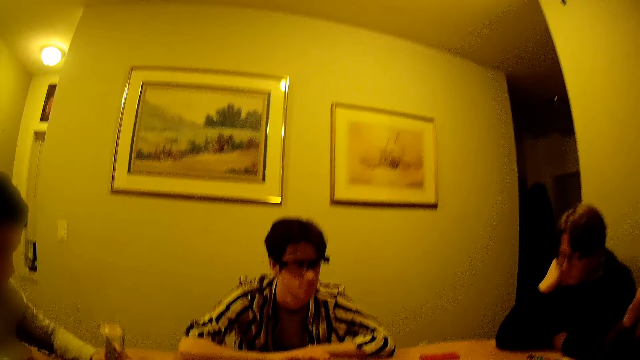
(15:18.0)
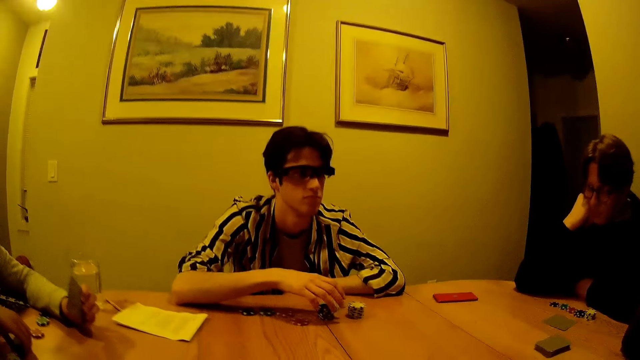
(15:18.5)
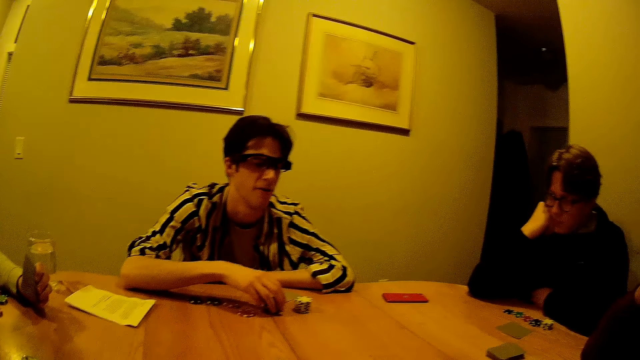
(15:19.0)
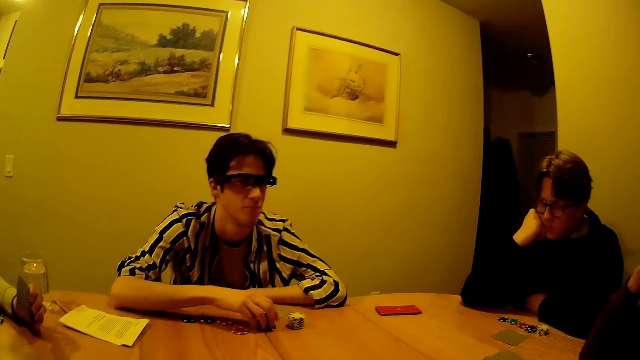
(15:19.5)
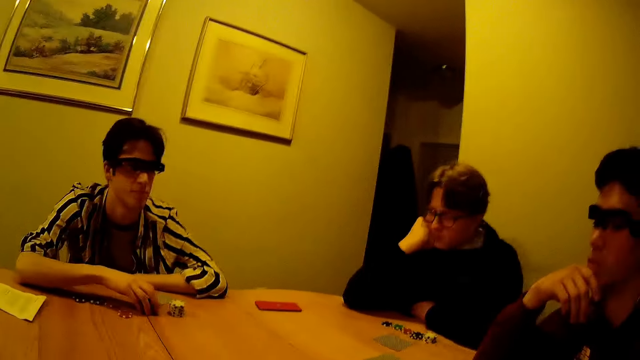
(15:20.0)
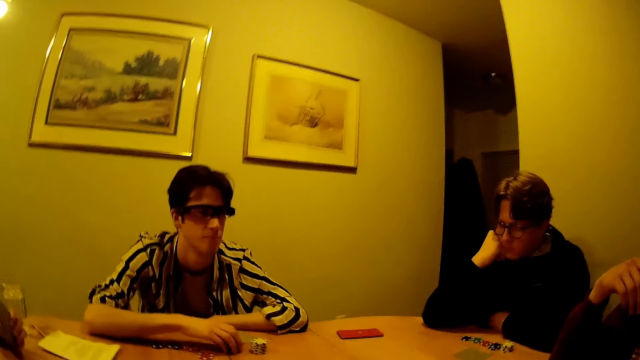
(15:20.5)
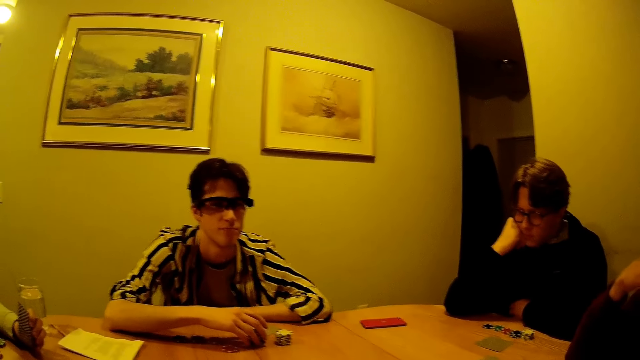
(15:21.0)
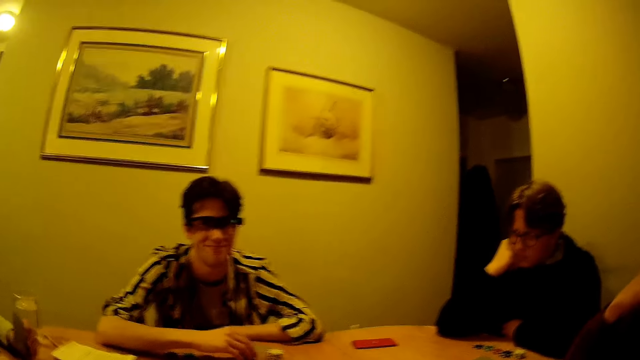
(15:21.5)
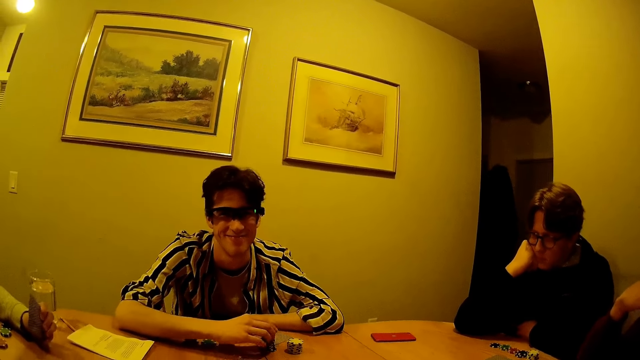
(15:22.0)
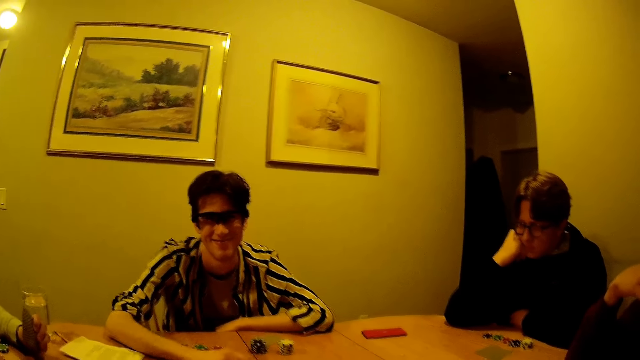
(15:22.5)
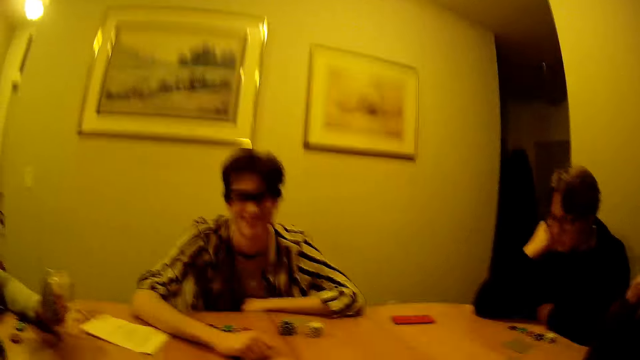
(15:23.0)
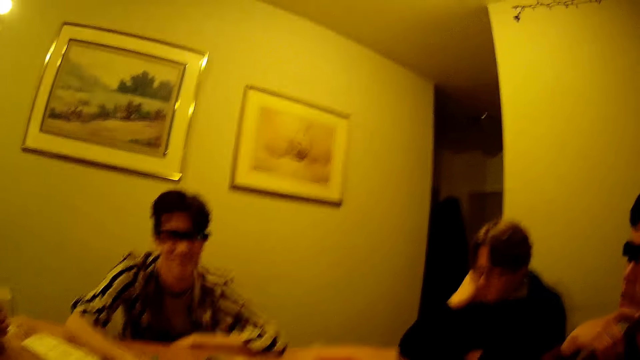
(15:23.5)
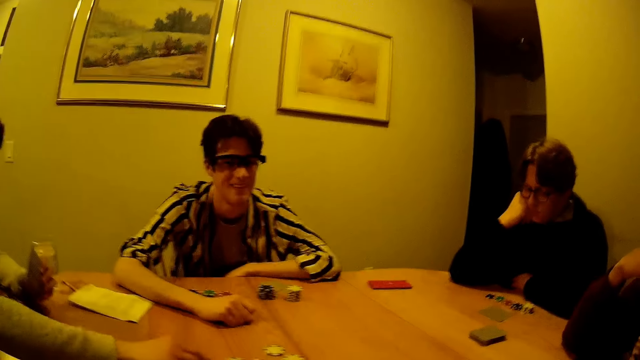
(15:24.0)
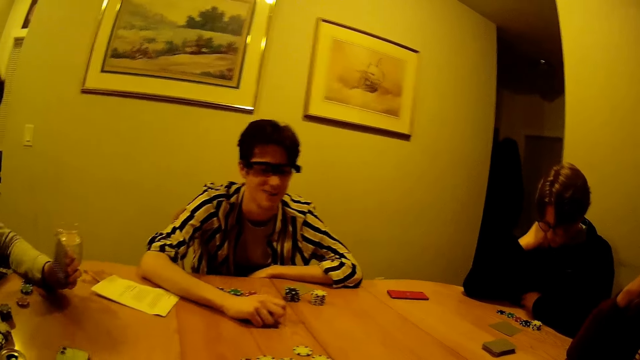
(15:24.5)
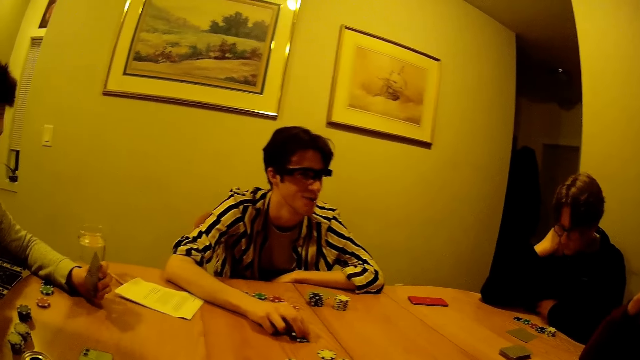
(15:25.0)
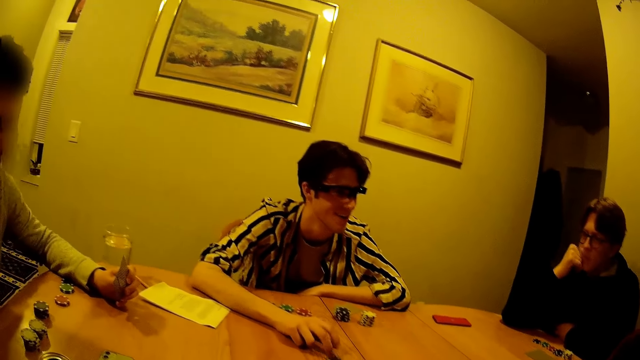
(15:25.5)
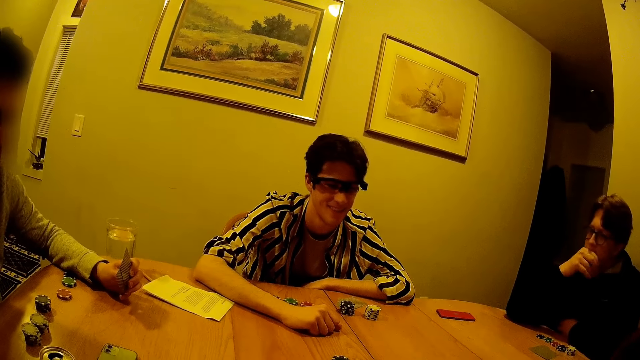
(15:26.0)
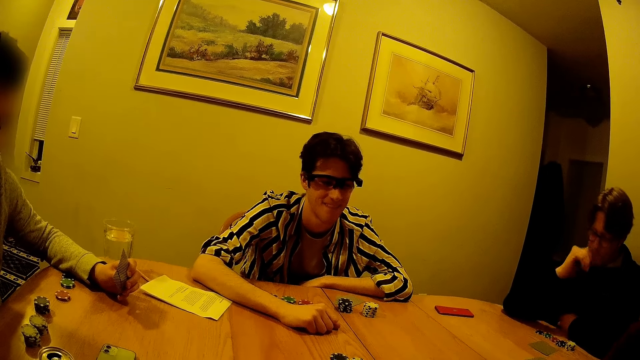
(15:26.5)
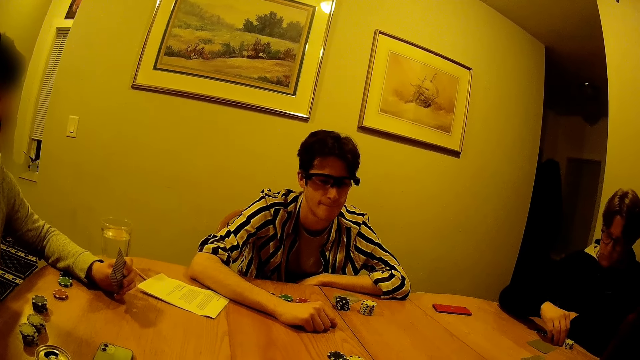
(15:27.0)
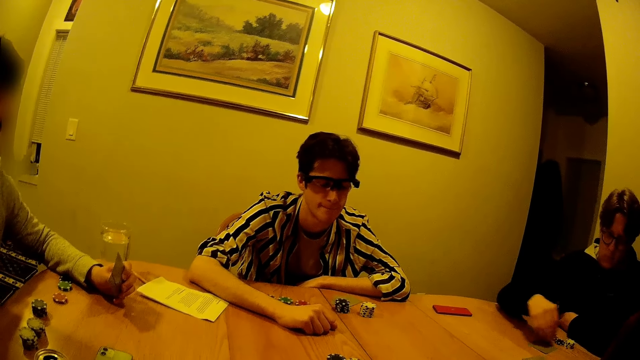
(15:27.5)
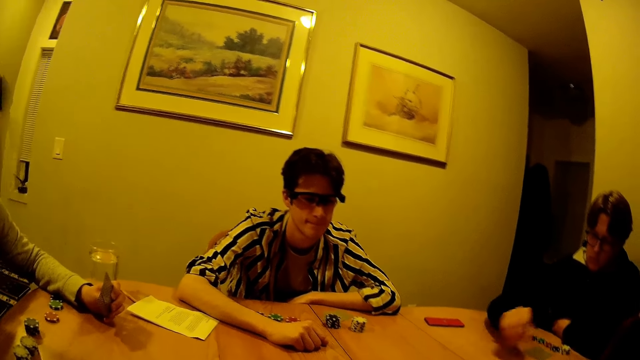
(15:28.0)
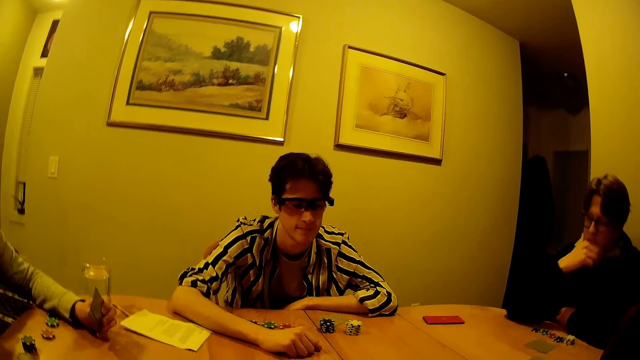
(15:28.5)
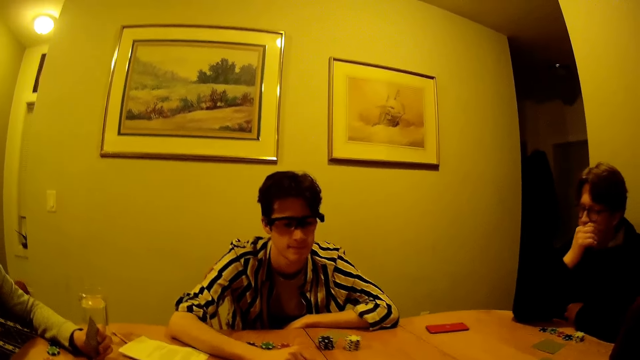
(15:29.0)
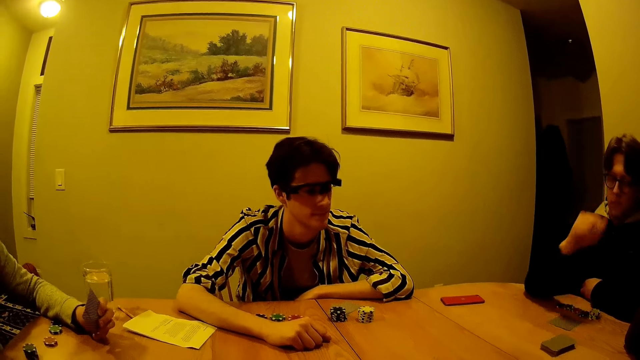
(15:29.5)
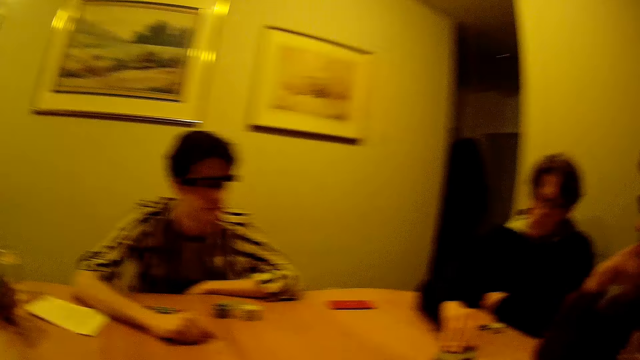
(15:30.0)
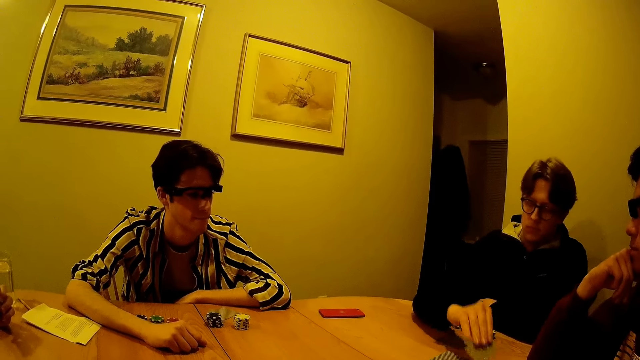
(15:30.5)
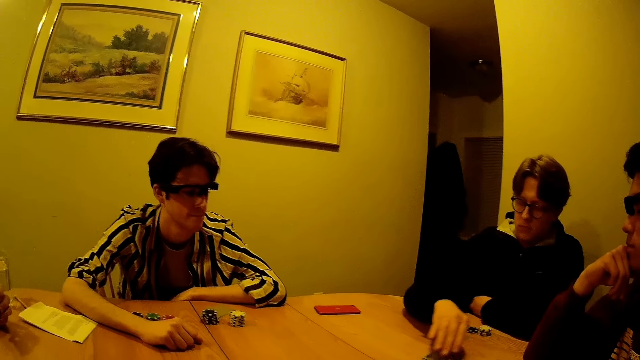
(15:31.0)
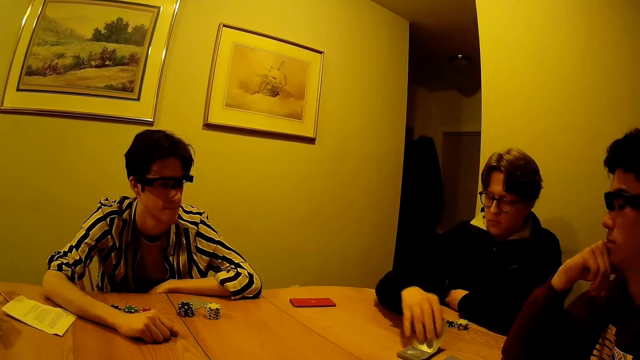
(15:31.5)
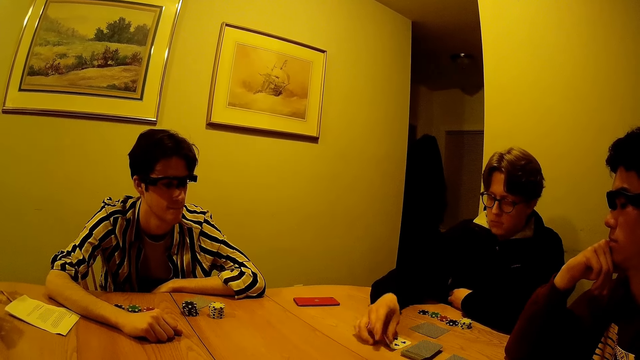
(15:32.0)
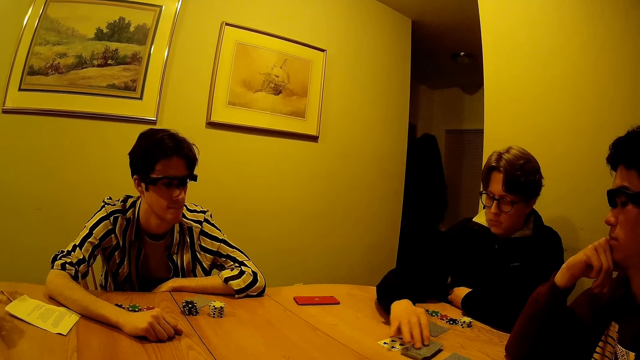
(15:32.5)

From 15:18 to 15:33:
A man converses with another man. The first man picks a casino token from the table with his right hand. The camera wearer converses. They play a card game with the men. They converse. The first man drops the casino token in his right hand on the table. A third man picks a casino token from the table with his right hand. He throws the casino token in his right hand on the table. The camera wearer plays a card game with the men. The third man selects some cards from a pile of cards from the table with his right hand.

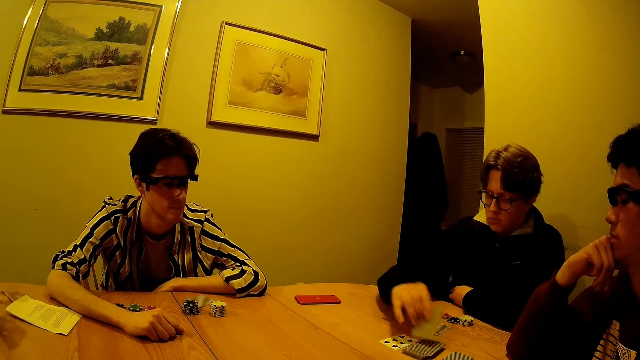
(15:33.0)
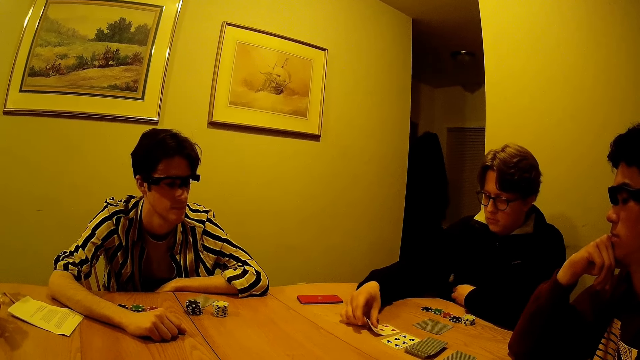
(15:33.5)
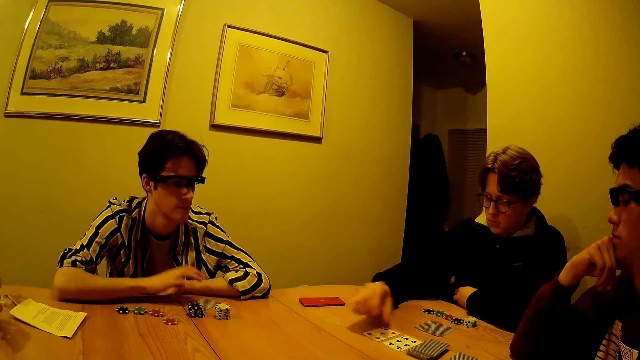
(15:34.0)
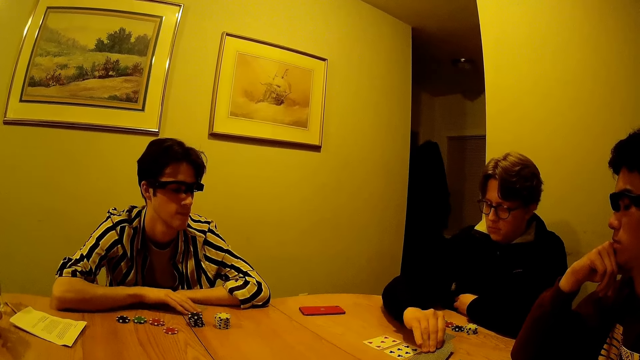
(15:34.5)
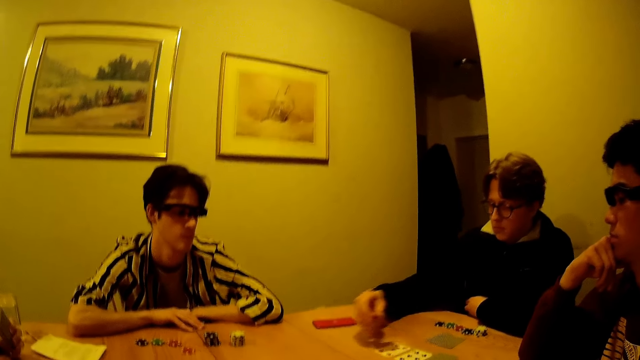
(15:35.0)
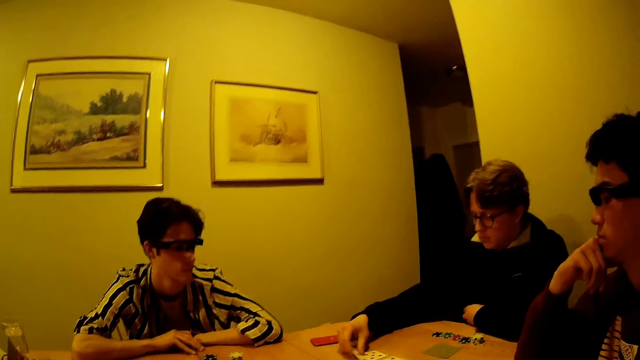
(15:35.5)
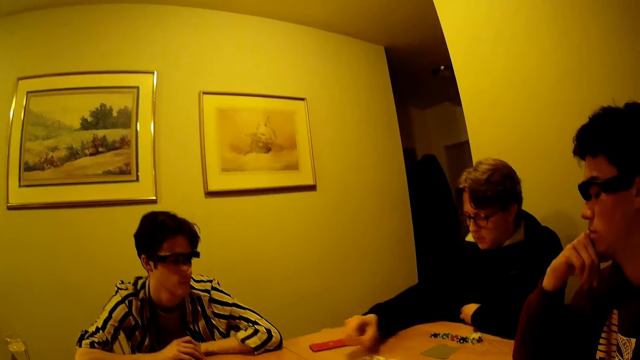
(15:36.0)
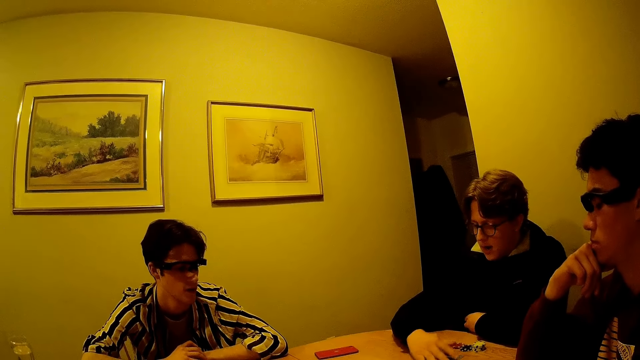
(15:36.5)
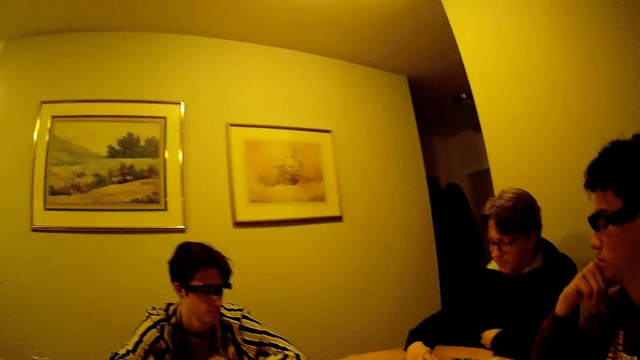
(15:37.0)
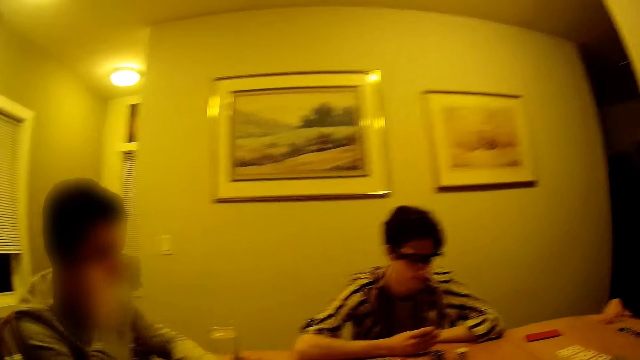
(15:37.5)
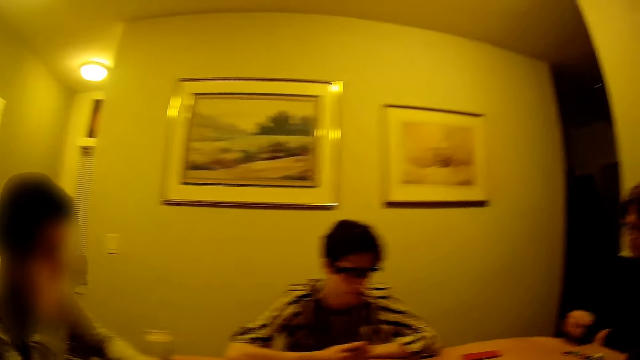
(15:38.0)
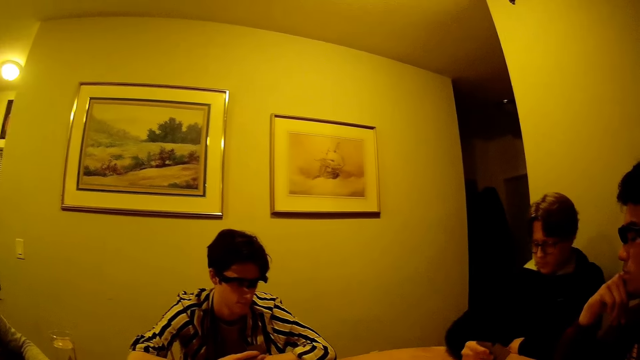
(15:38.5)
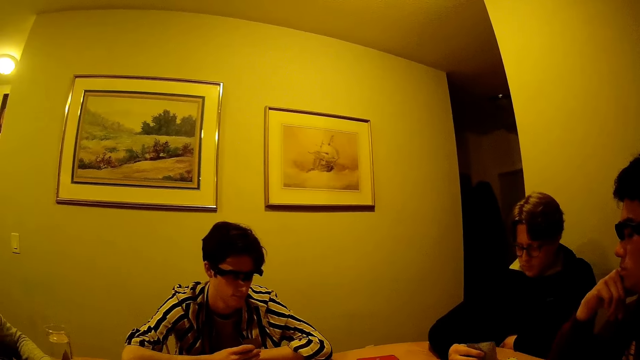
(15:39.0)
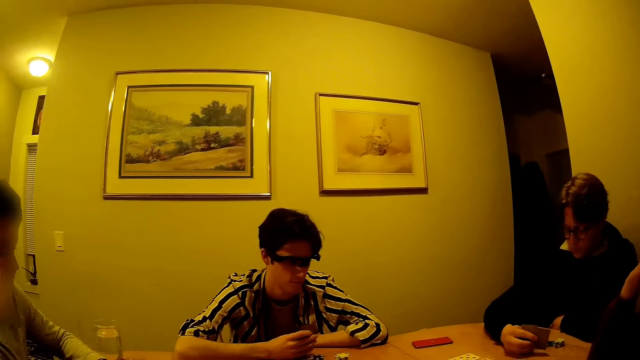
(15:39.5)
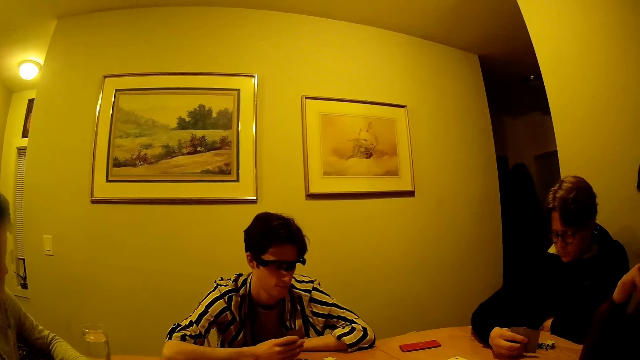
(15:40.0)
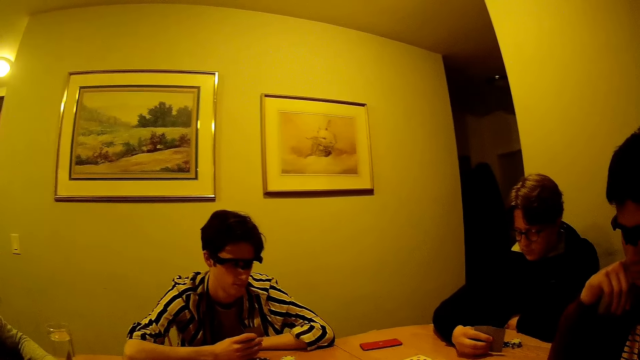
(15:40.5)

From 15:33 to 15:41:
A man picks a set of cards from the table with his right hand. Another man picks a set of cards from the table with his right hand.
